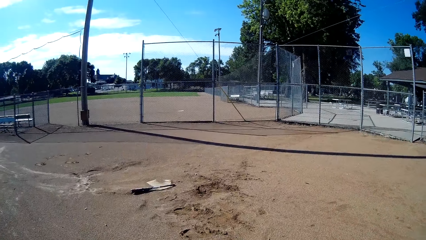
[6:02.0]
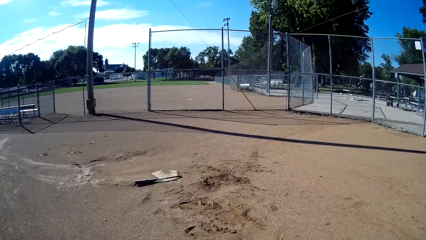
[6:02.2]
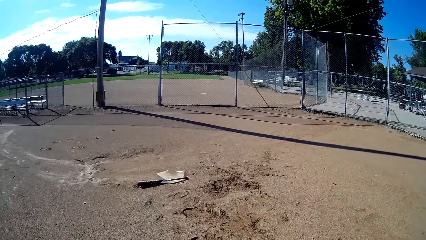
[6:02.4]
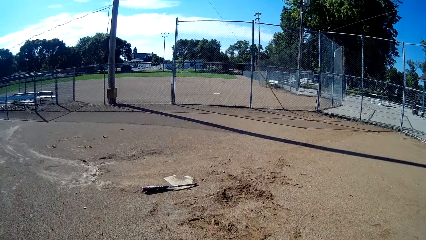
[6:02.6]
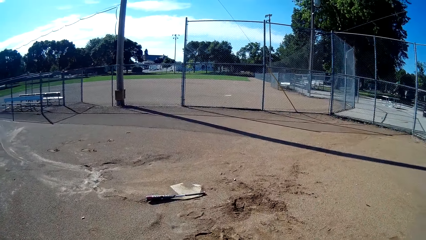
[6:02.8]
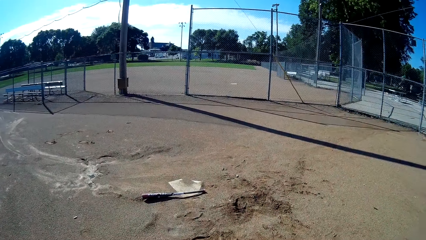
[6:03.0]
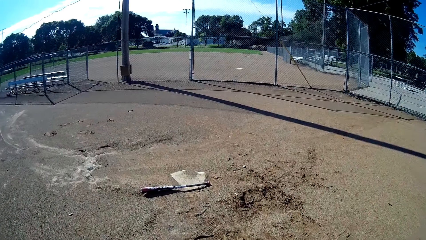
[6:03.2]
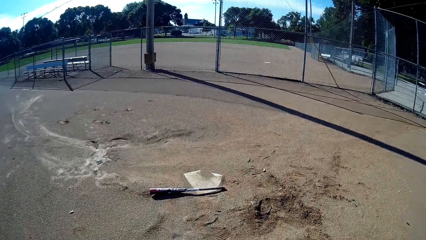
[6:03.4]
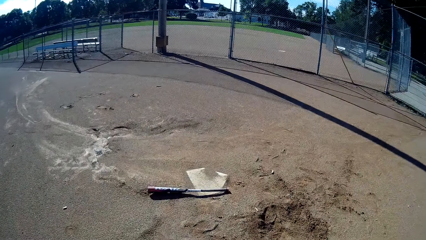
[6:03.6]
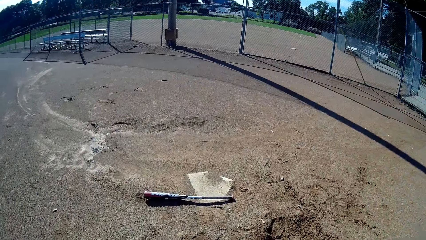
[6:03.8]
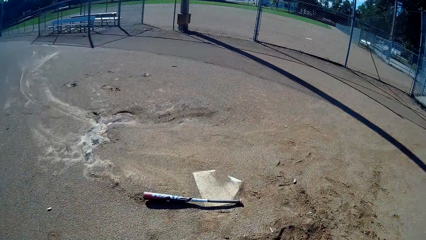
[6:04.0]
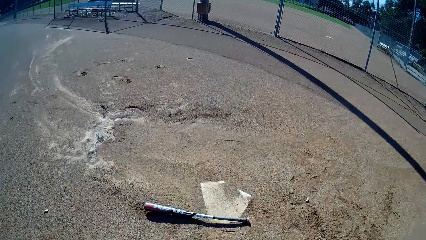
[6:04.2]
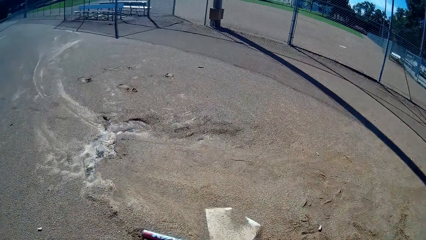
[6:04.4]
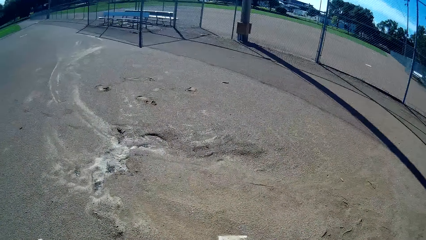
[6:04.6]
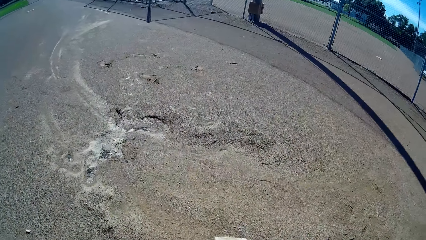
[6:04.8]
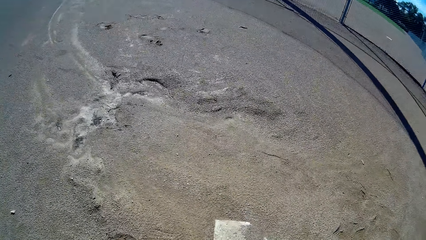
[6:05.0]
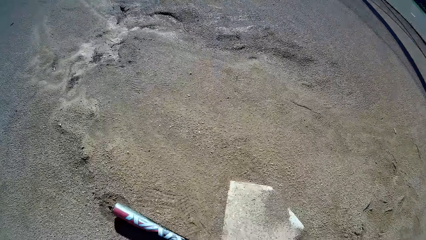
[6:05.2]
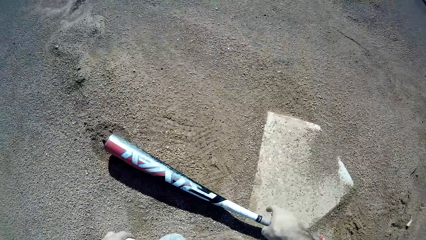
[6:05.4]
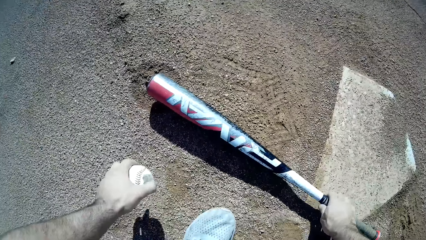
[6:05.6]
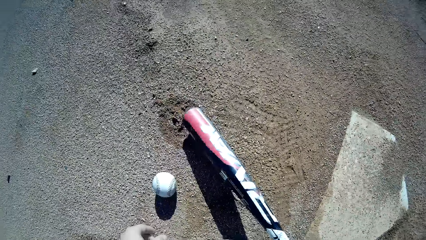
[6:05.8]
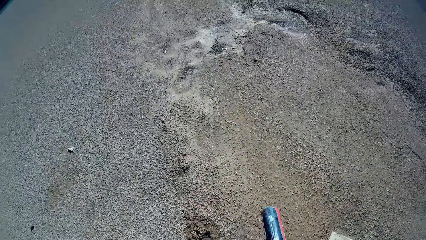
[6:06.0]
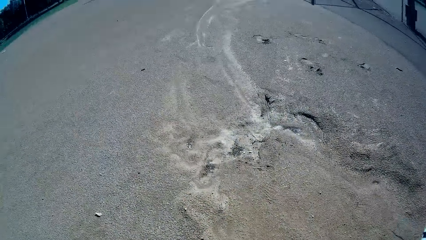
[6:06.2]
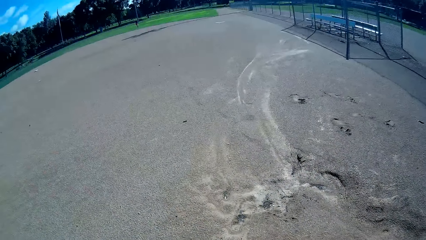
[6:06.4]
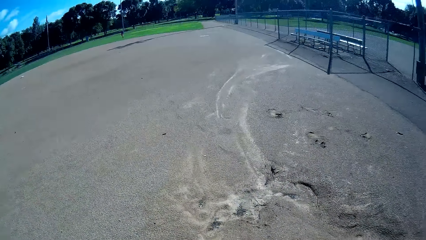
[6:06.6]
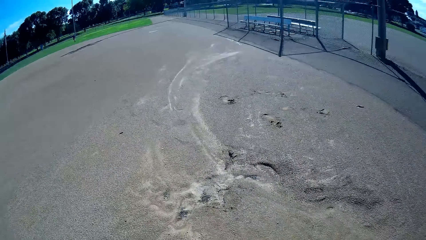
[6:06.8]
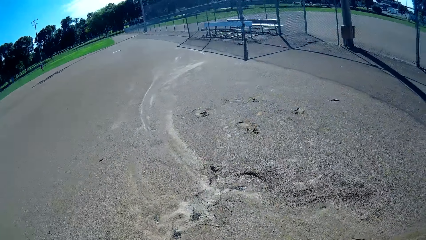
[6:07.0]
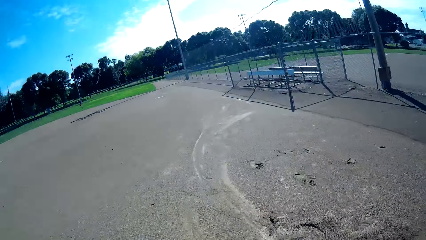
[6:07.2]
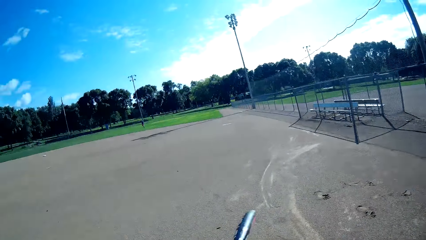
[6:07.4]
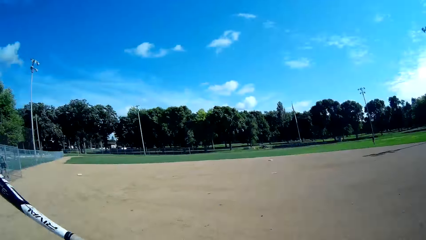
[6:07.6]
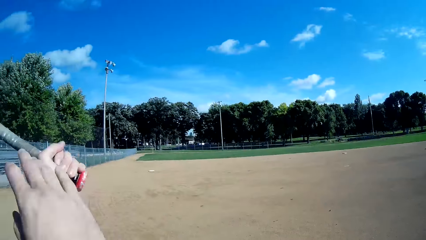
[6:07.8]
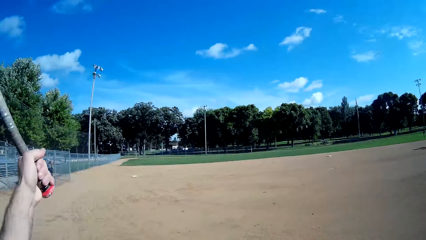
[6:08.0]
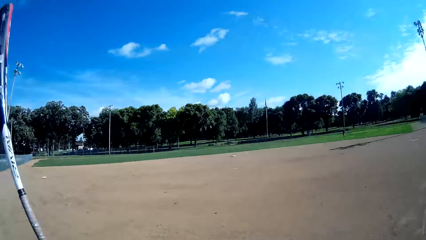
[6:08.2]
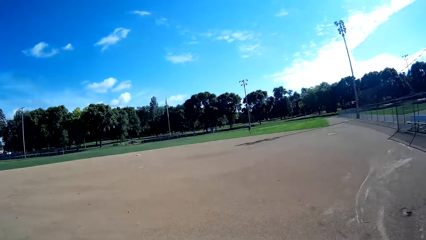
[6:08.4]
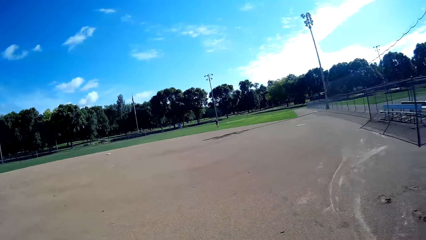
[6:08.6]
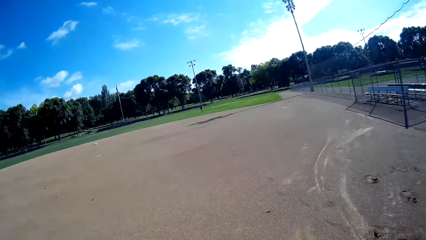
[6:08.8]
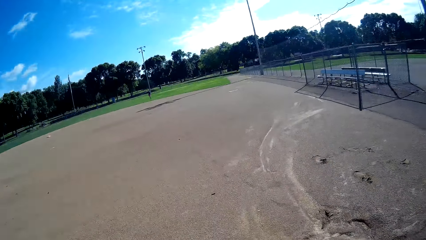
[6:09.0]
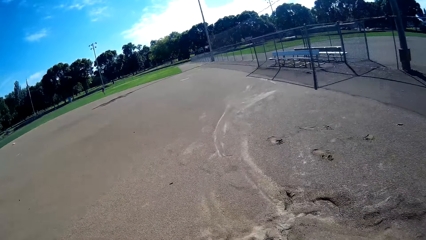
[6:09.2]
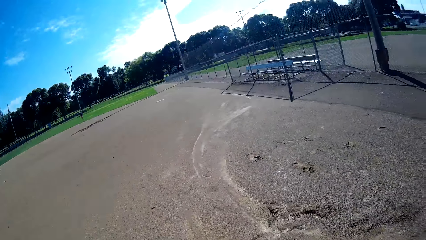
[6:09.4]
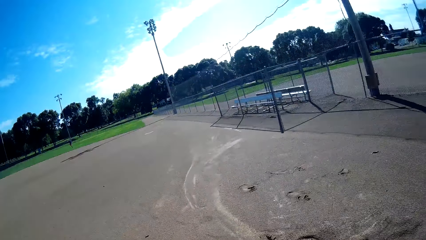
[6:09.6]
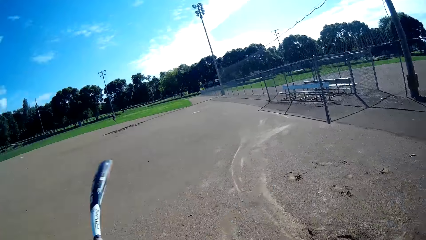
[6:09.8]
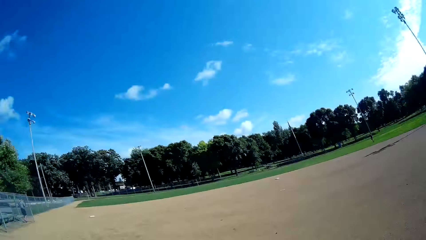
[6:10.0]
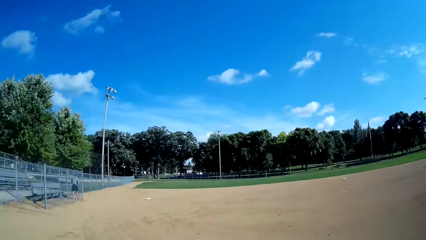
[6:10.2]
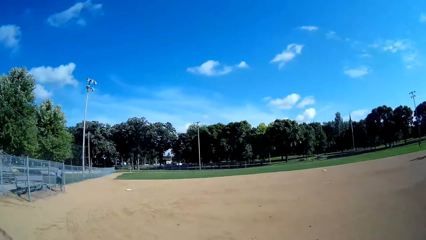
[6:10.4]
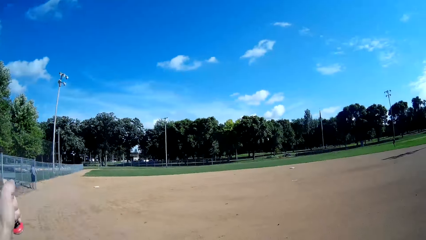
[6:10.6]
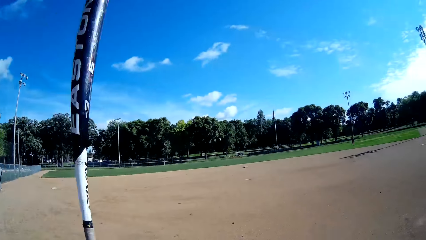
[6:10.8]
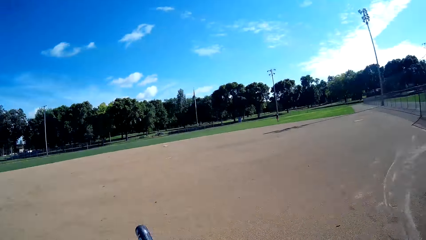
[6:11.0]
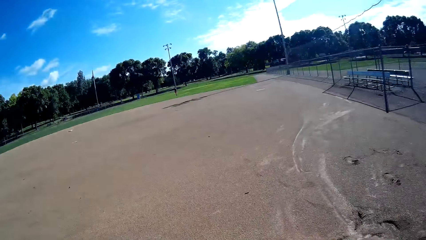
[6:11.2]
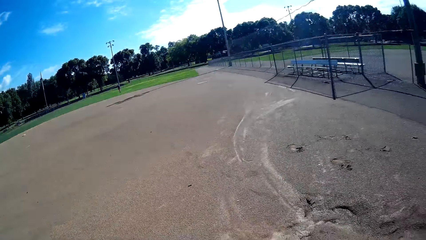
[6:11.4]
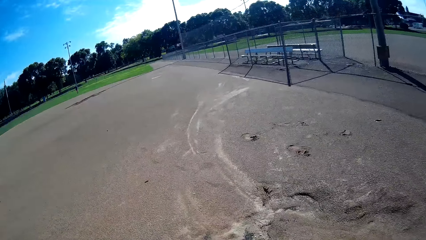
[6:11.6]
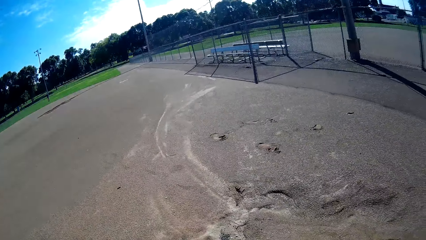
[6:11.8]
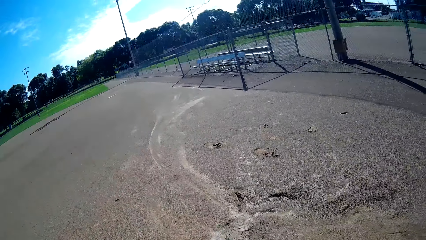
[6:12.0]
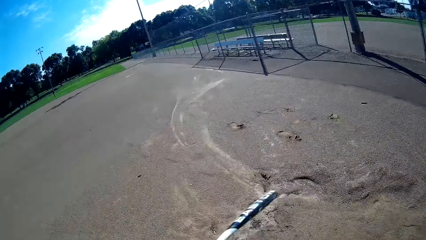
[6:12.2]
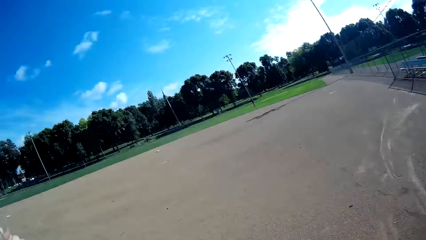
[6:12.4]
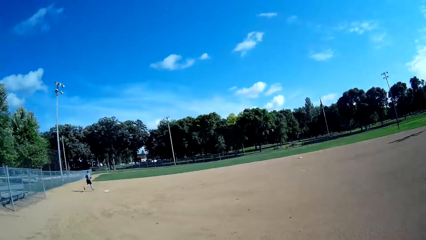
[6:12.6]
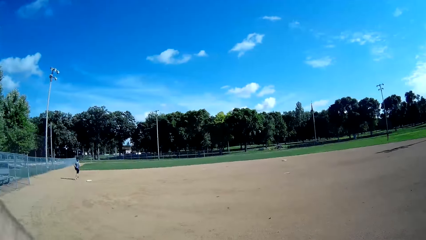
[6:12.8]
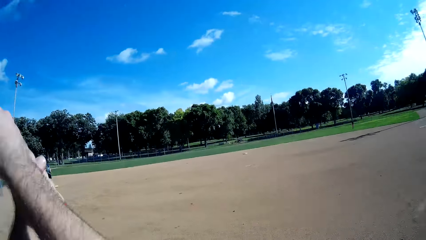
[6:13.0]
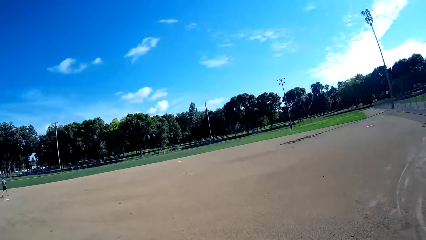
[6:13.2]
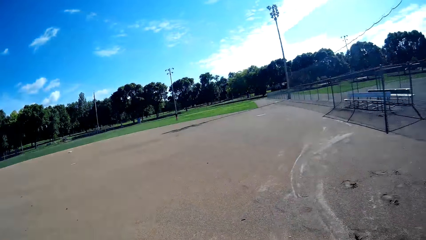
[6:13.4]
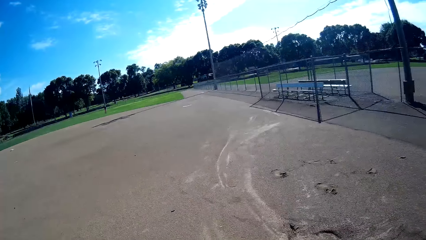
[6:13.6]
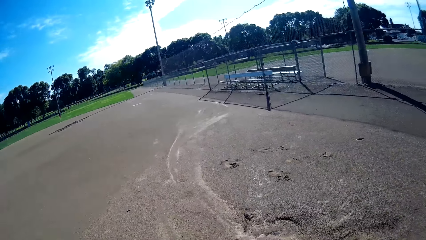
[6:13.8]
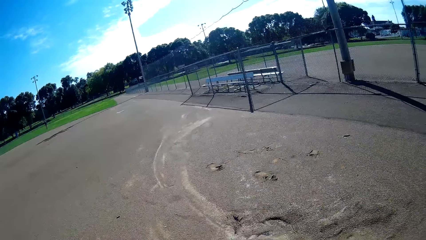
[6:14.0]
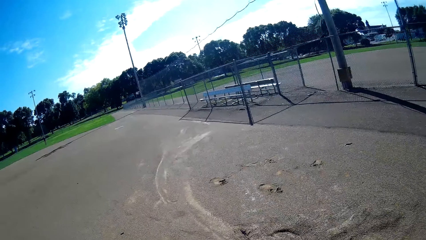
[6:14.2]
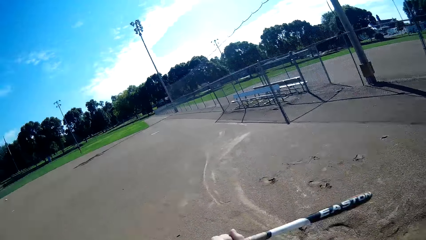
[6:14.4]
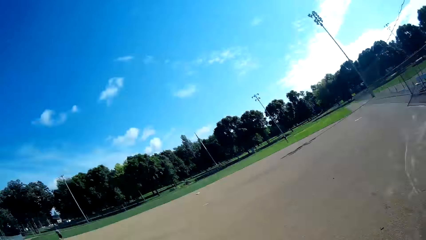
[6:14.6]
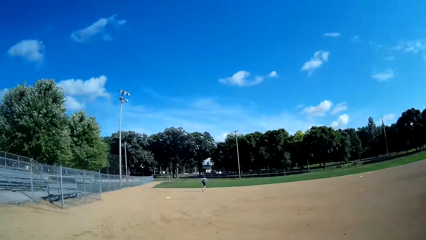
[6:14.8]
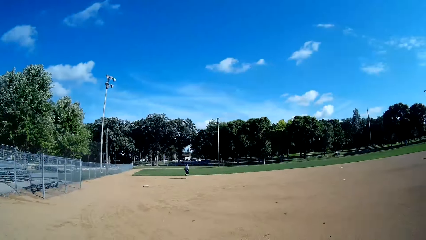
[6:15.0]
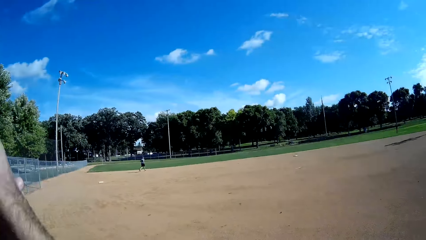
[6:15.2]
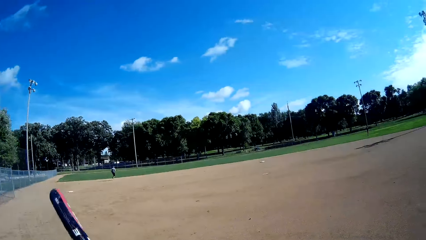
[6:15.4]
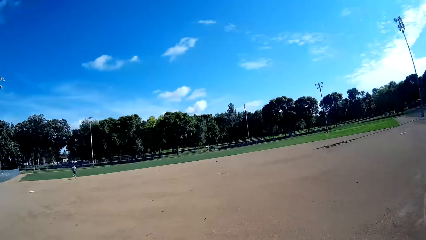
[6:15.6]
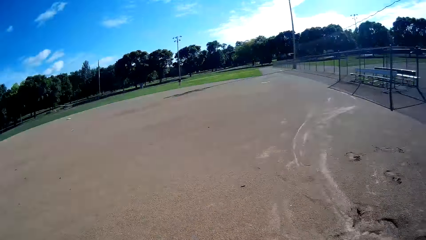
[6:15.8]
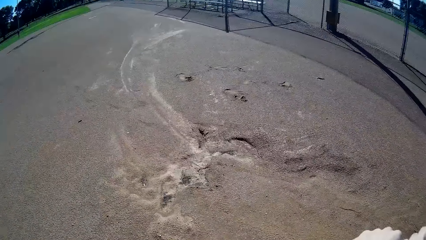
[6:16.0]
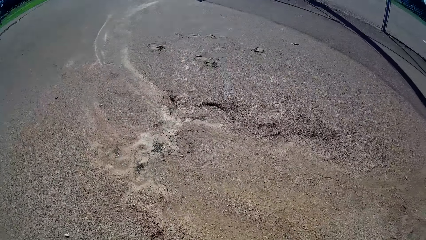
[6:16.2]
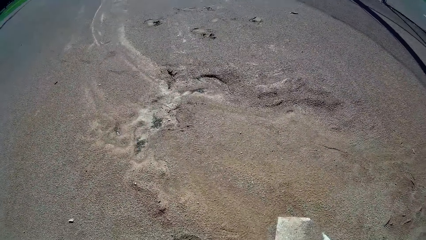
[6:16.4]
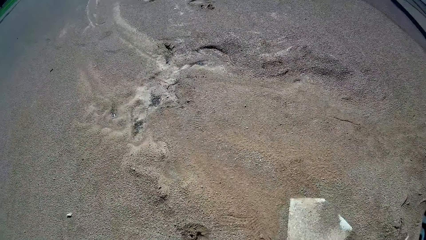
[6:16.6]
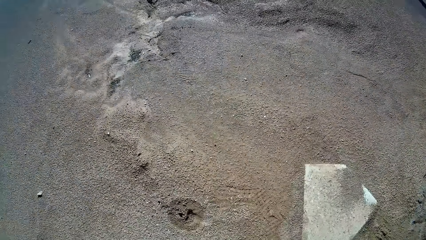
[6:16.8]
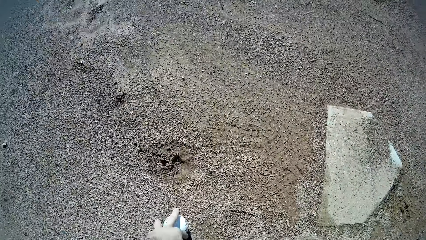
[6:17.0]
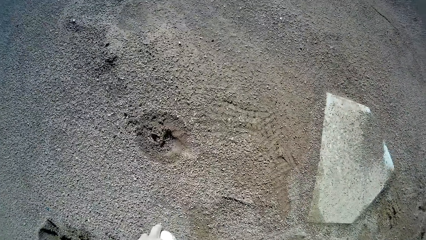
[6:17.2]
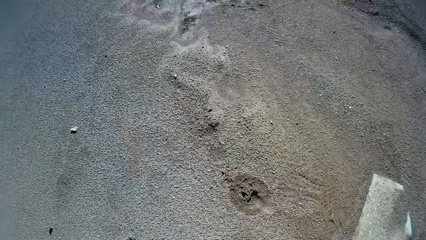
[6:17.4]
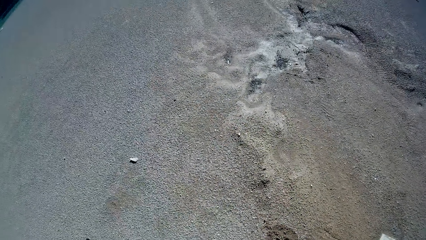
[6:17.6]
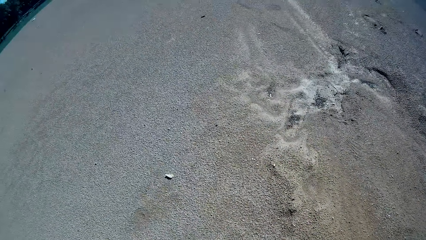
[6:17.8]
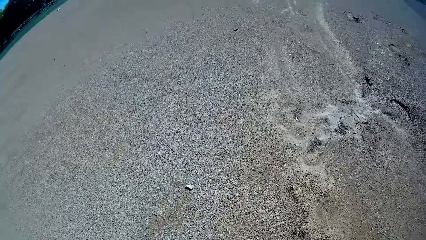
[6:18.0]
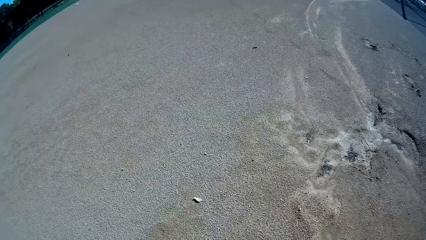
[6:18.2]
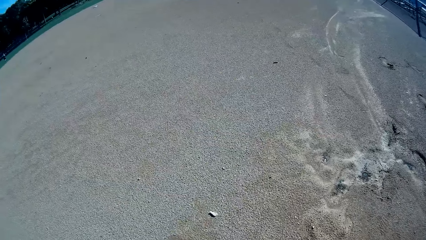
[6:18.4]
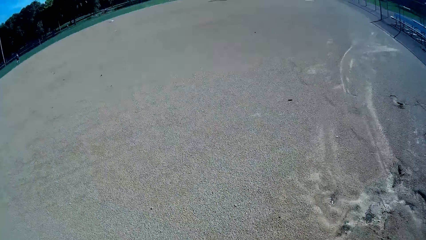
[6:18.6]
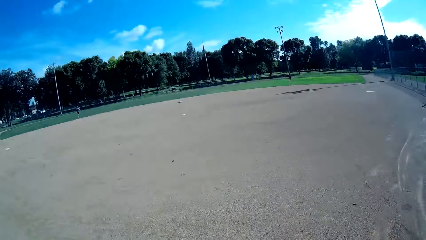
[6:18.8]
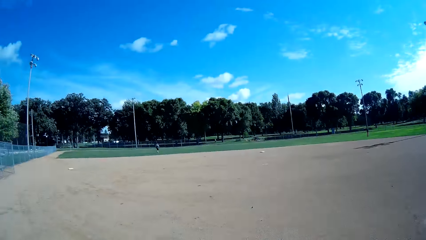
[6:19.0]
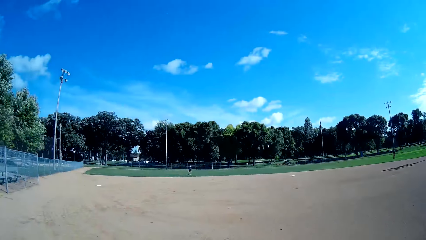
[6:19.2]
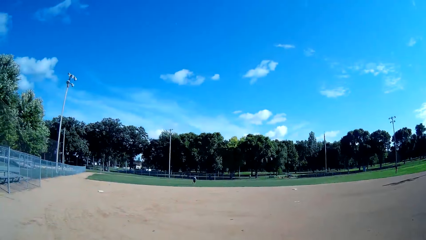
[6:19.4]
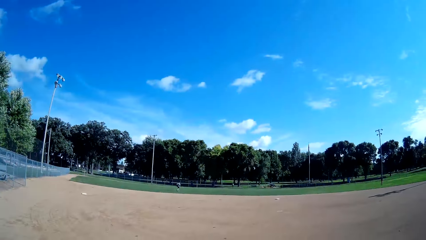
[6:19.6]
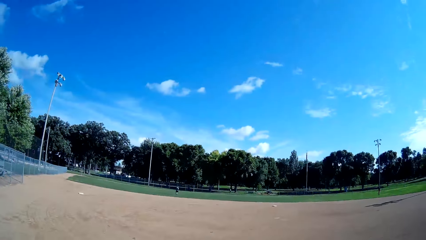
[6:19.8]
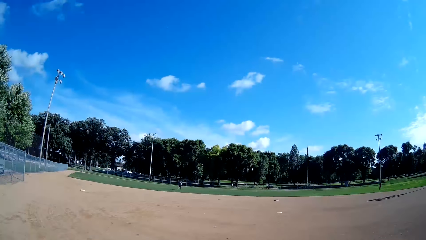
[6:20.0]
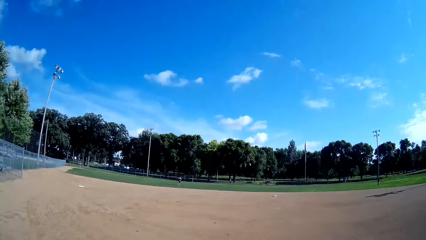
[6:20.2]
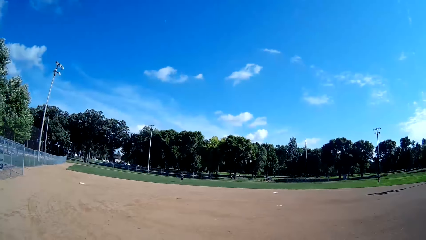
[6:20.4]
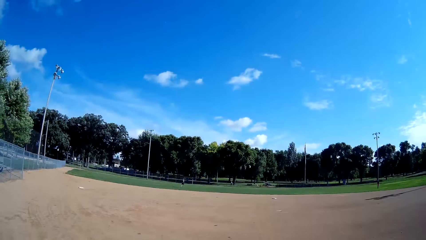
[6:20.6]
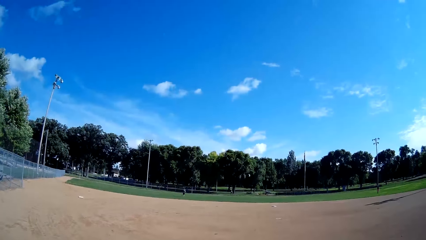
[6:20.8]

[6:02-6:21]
The camera wearer throws the baseball on the ground. They put the baseball on the ground. They pick up a baseball bat from the ground. They walk around the baseball field. They kick the baseball with the baseball bat. They play the baseball with the baseball bat. A man walks on the baseball field. The camera wearer kicks the baseball with the baseball bat. They place another baseball on the ground. They pick up the baseball on the ground. The man runs on the baseball field.
